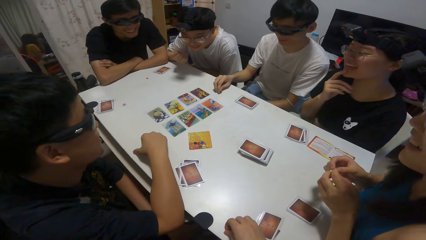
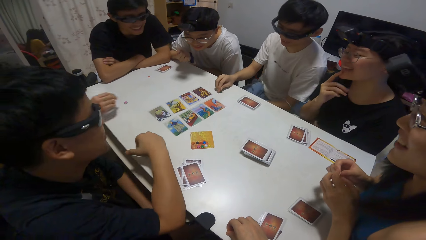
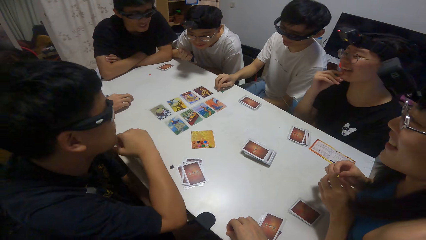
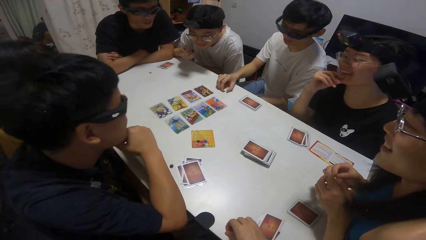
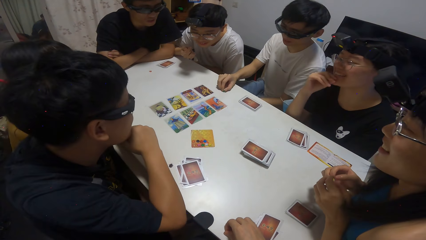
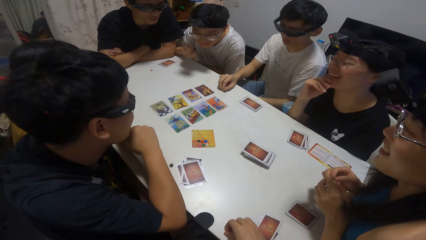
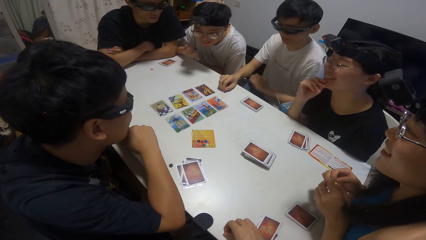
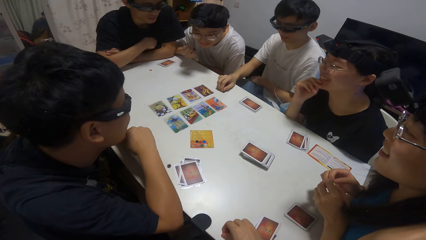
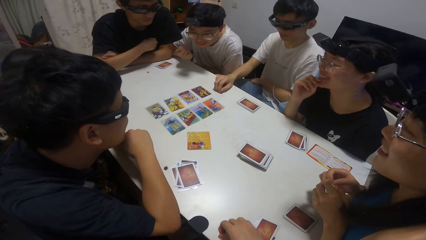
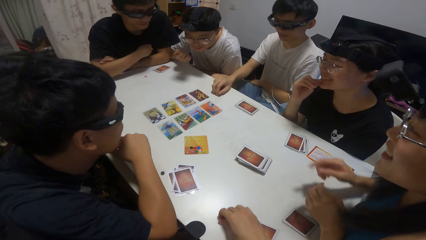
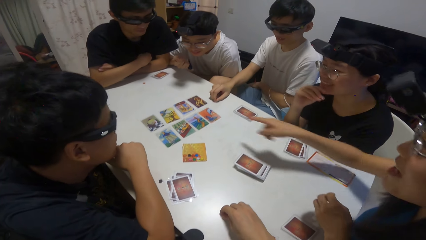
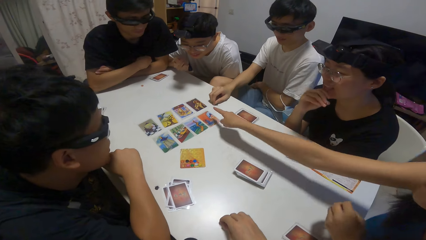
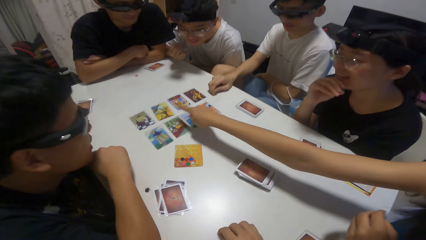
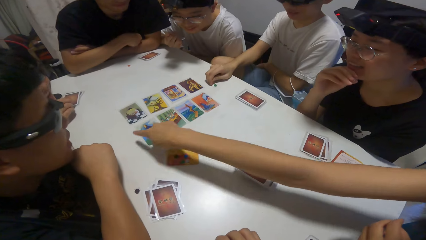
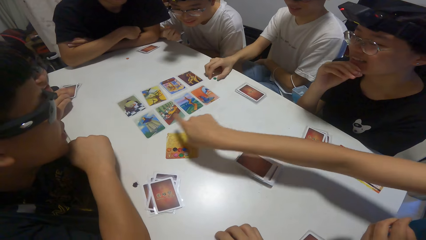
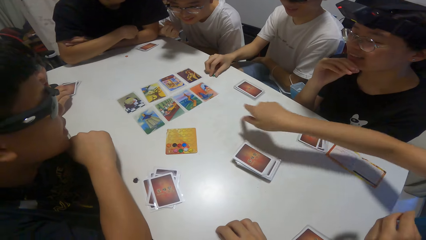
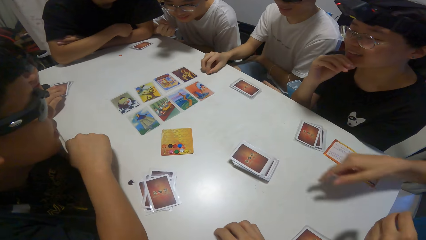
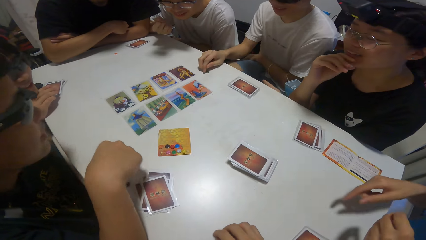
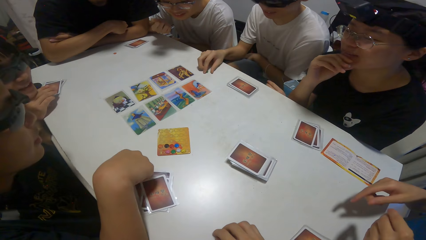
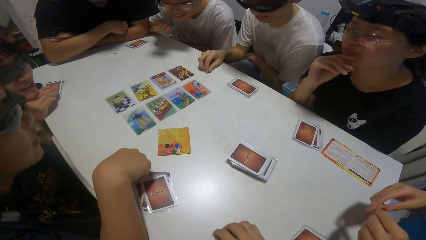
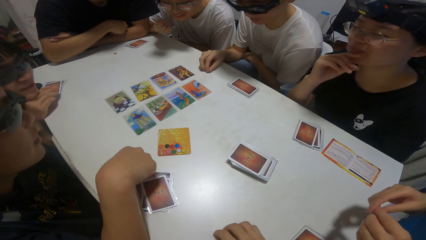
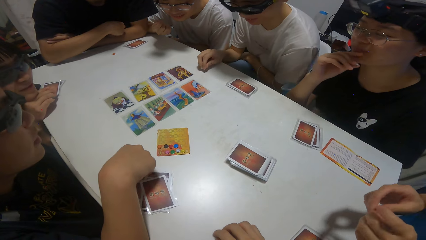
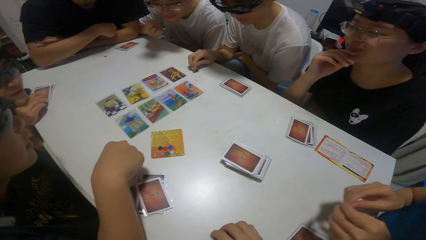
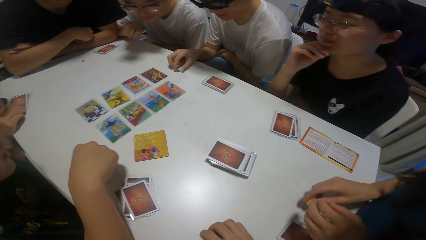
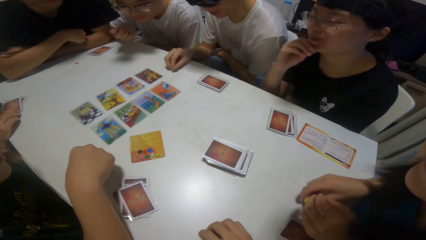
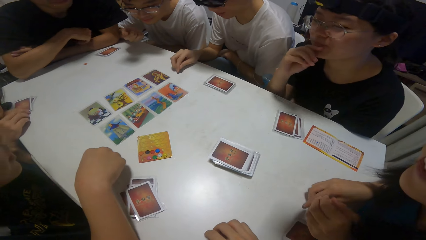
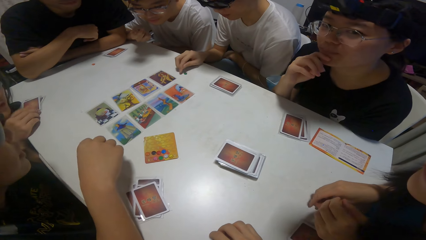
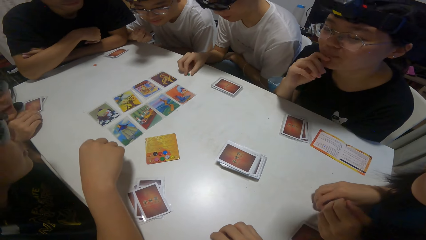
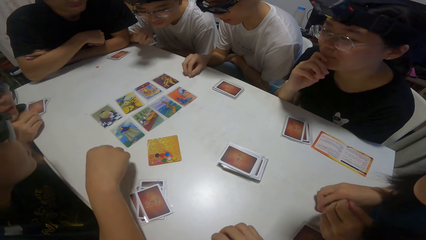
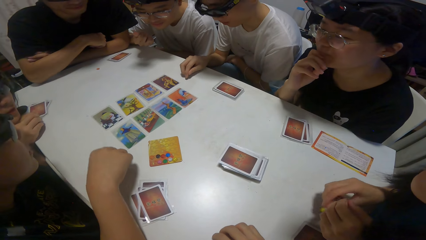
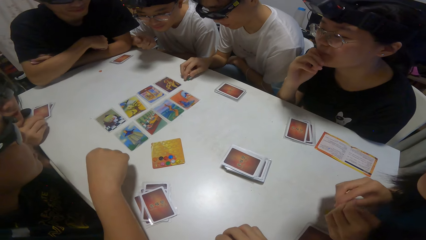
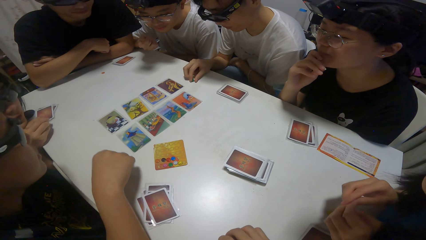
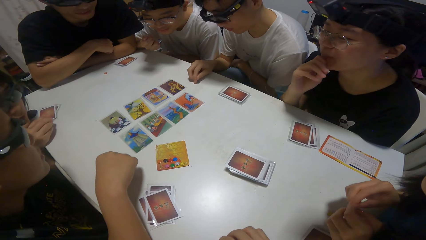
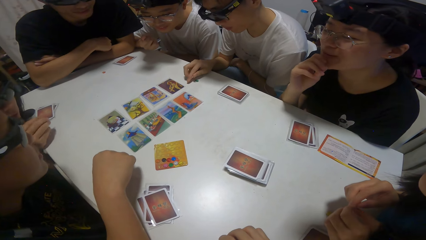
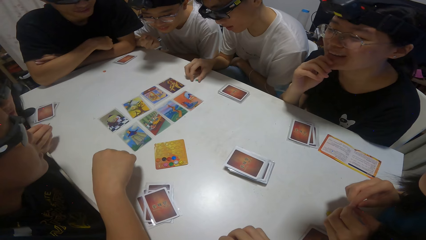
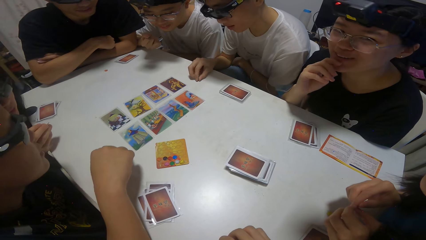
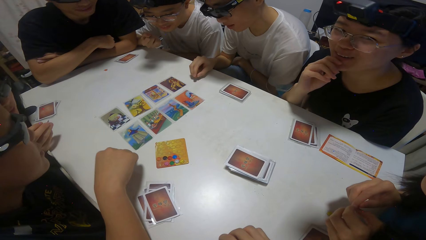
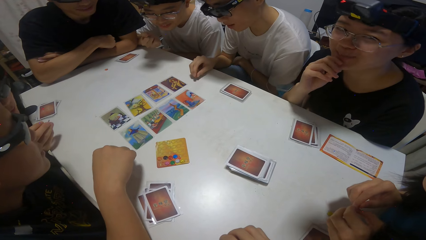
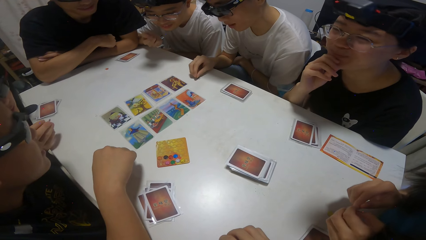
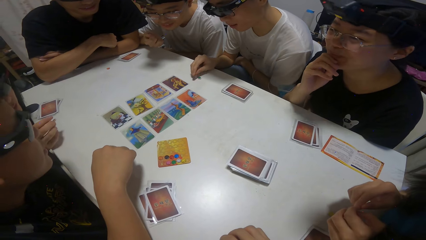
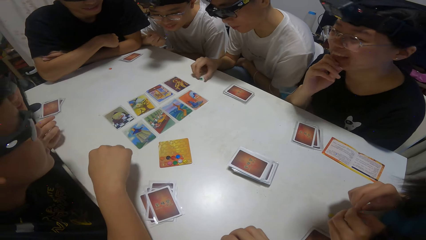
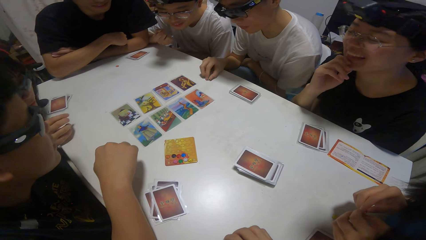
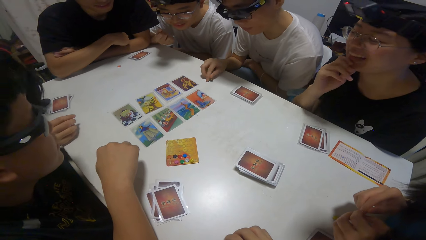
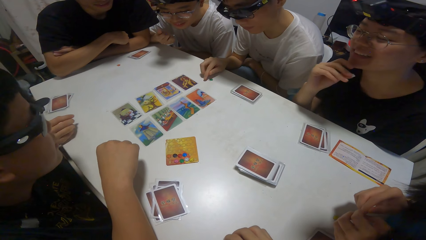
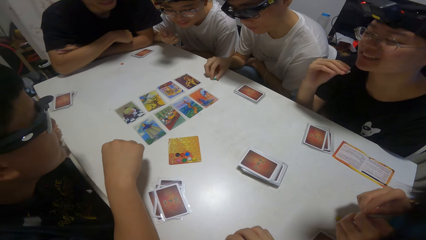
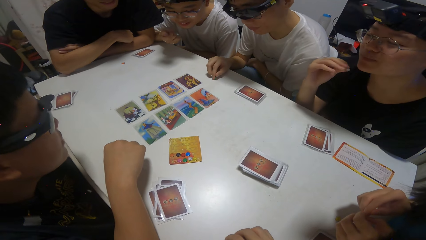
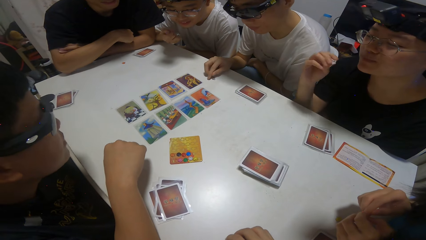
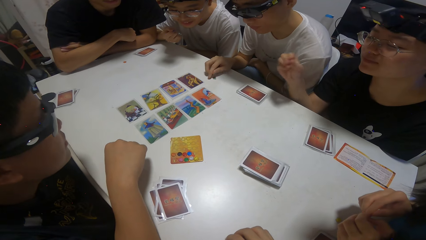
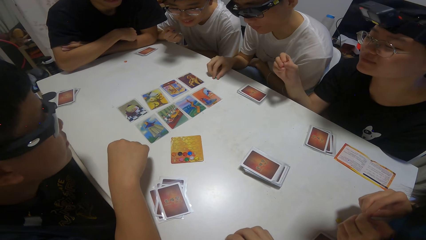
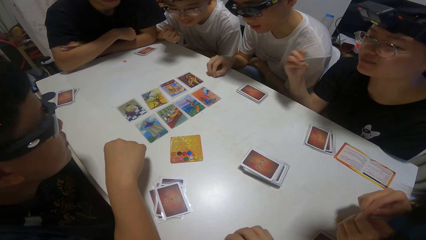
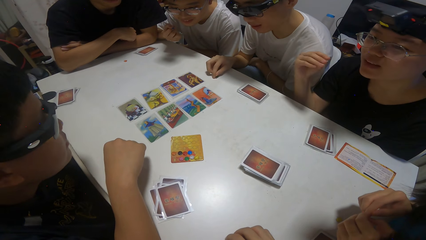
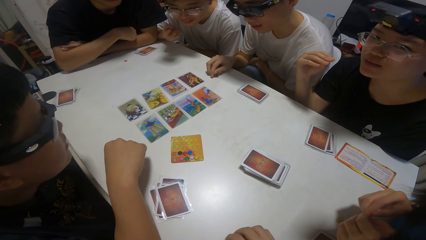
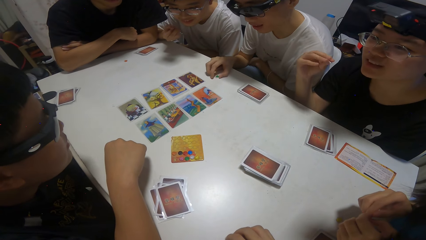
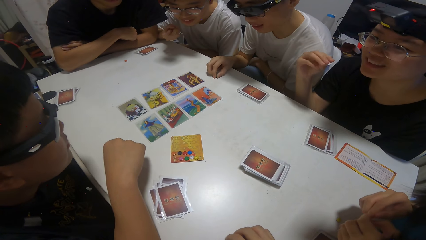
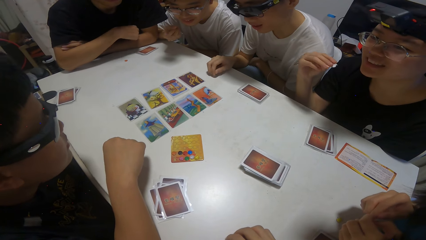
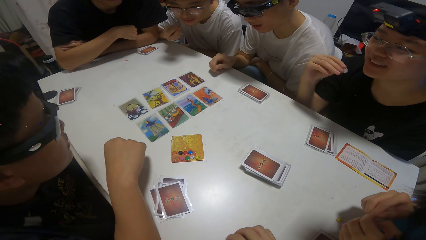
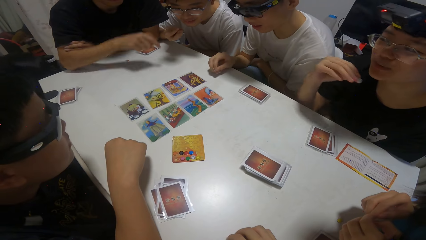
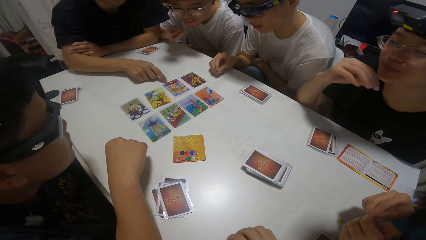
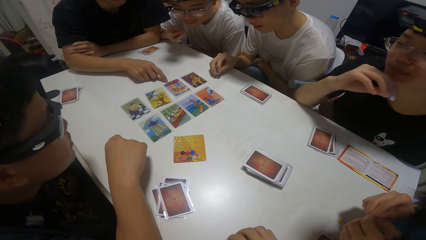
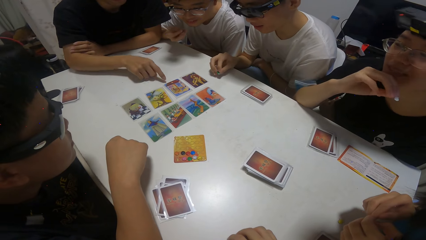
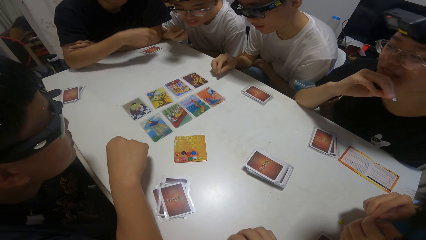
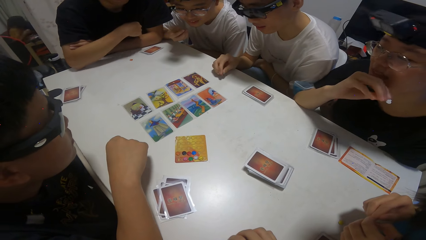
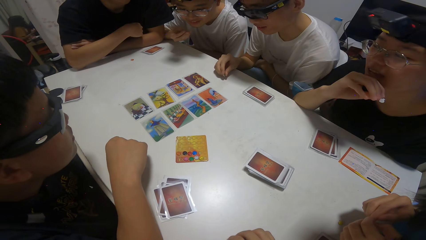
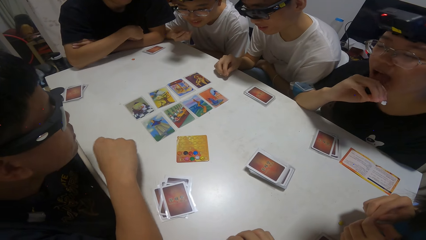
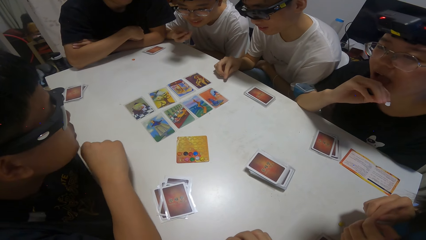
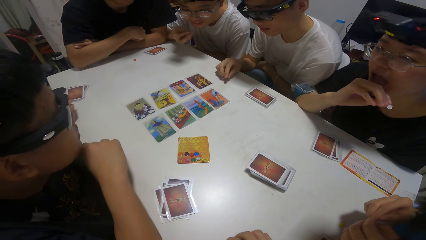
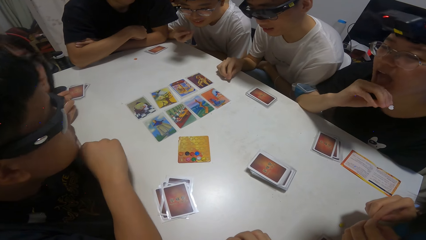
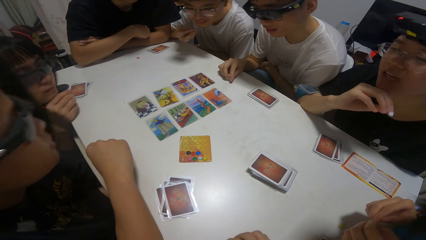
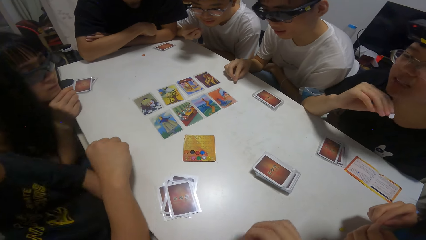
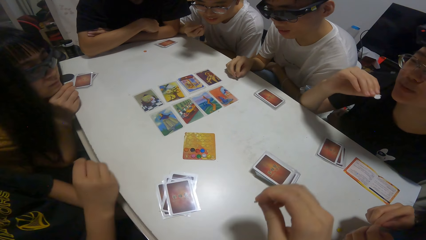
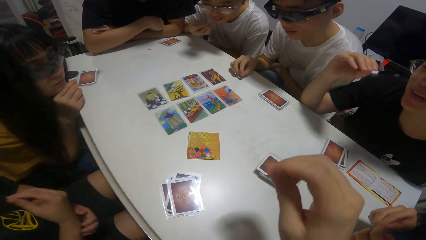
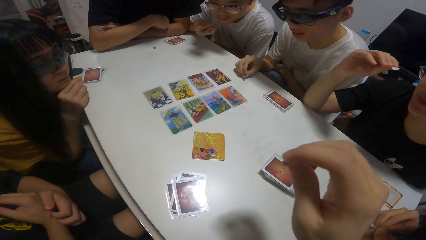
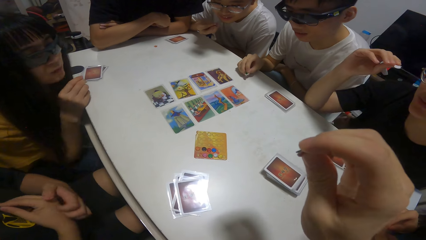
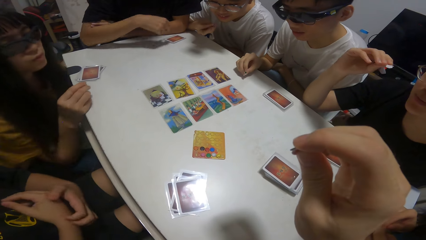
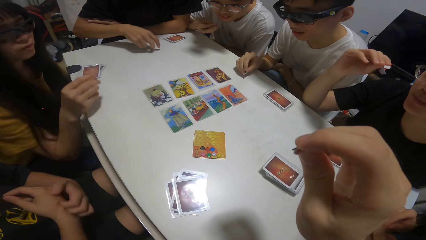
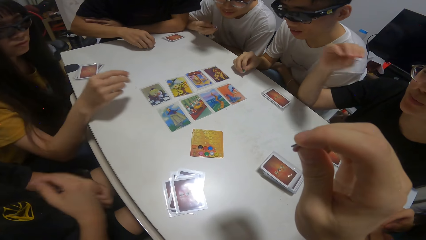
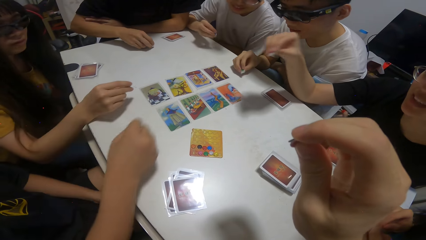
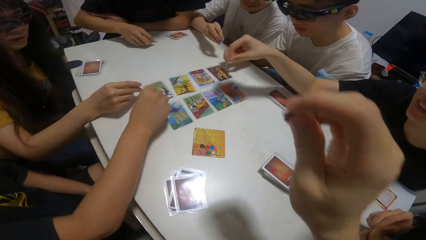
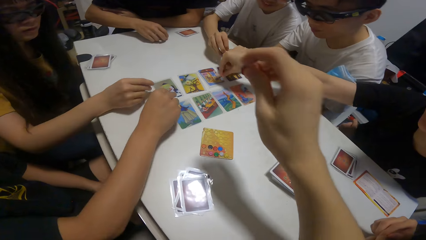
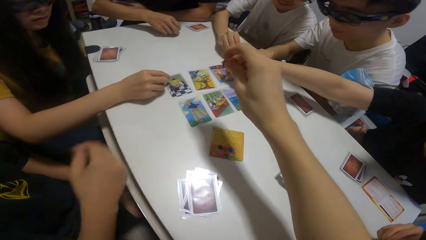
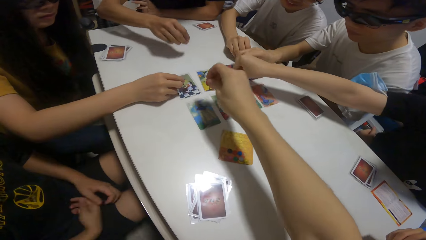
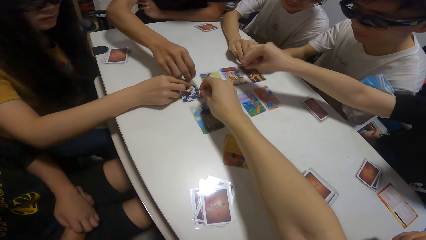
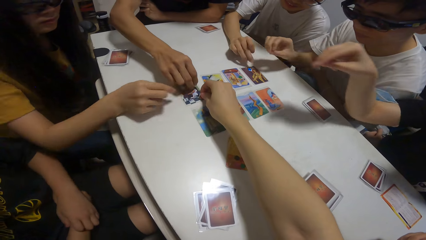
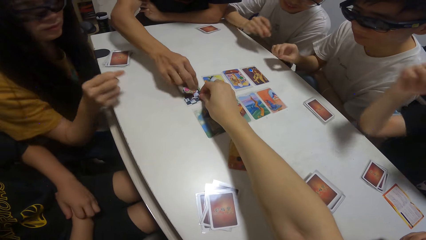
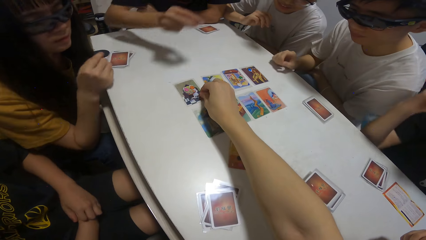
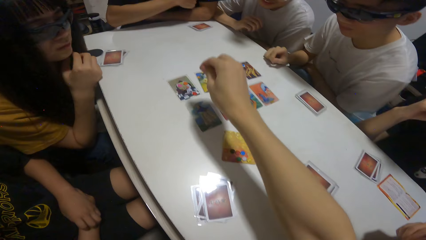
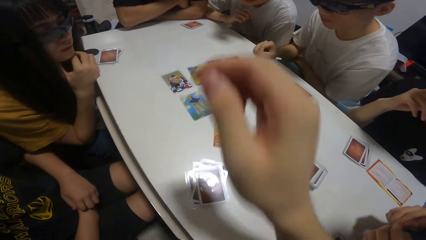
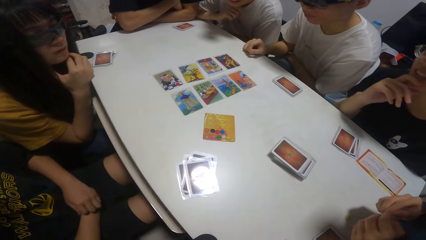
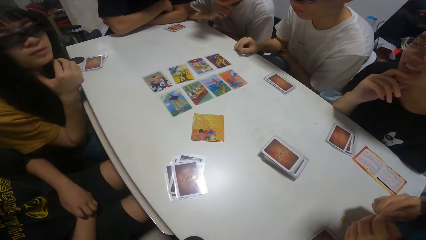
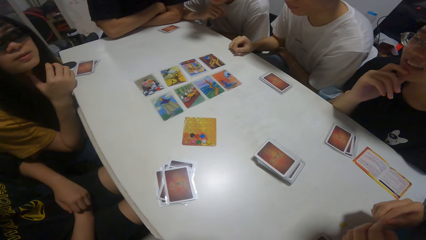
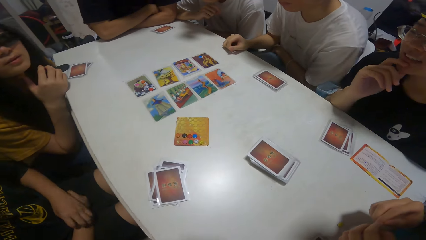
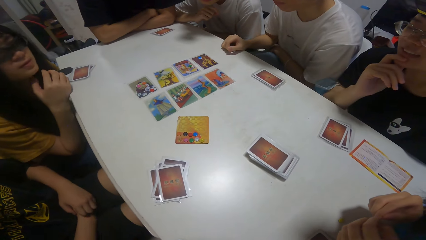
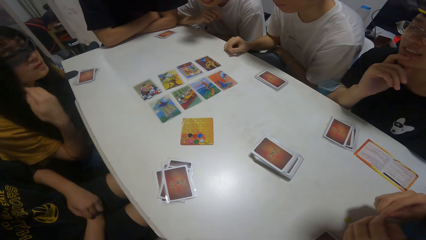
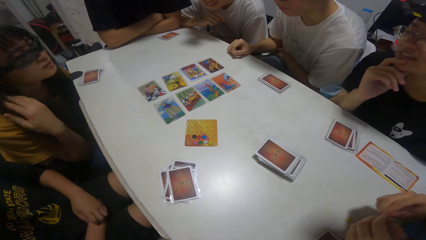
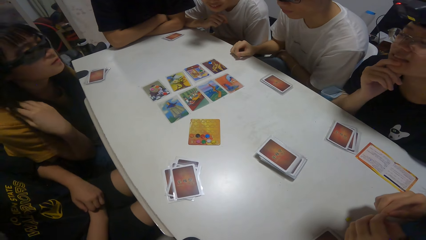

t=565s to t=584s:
A girl points towards some cards on the table. A boy points towards a card on the table. A person stretches the hand. Another person stretches the hand. A third person stretches the hand. Another girl drops a sticker on a card on the table. Another boy drops a sticker on a card on the table. A third boy drops a sticker on a card on the table. The camera wearer drops a sticker on a card on the table. The first boy drops a sticker on a card on the table. A third girl drops a sticker on a card on the table.
